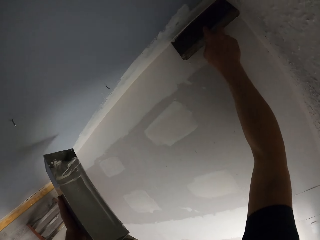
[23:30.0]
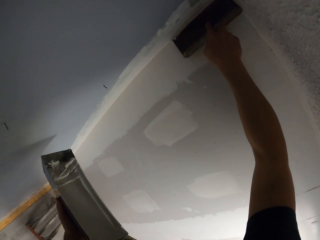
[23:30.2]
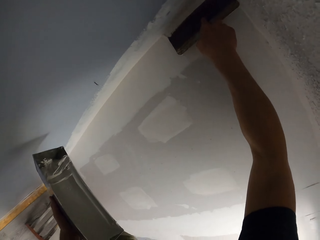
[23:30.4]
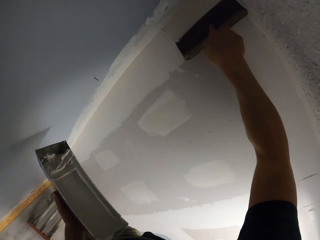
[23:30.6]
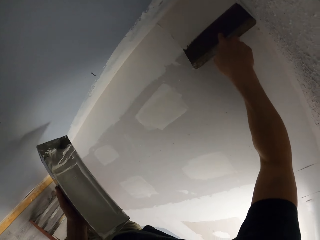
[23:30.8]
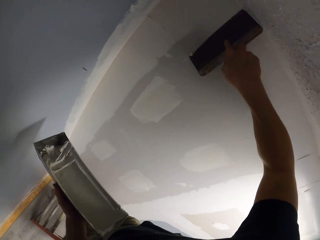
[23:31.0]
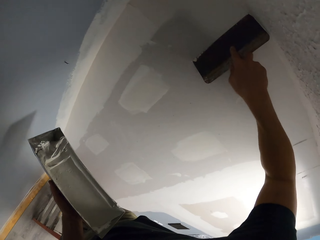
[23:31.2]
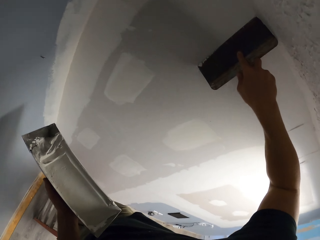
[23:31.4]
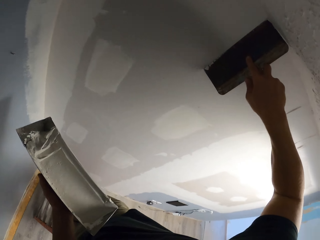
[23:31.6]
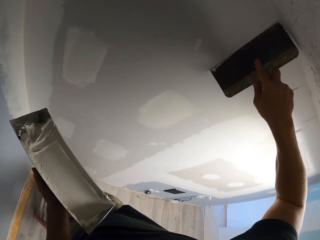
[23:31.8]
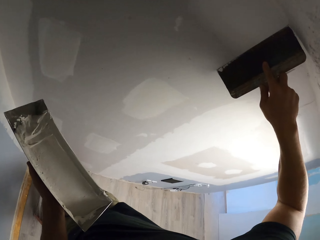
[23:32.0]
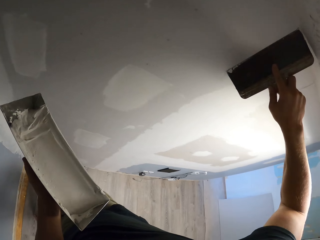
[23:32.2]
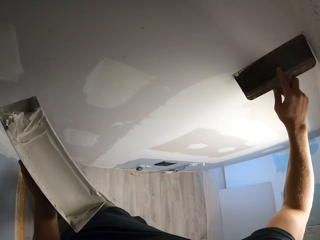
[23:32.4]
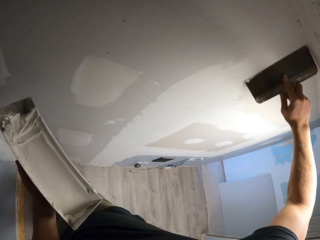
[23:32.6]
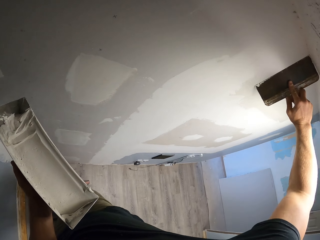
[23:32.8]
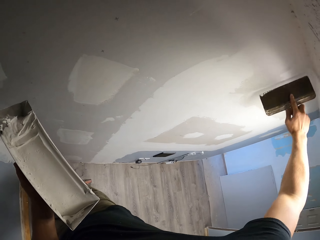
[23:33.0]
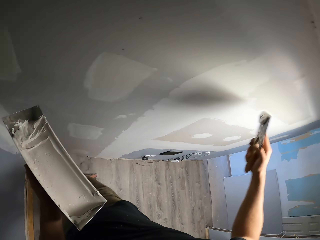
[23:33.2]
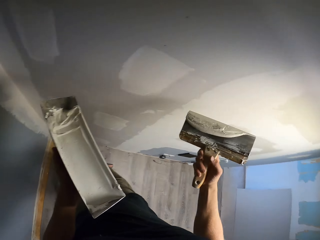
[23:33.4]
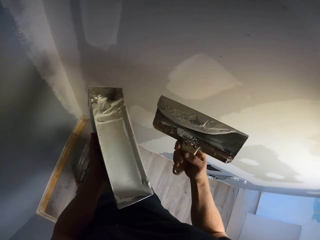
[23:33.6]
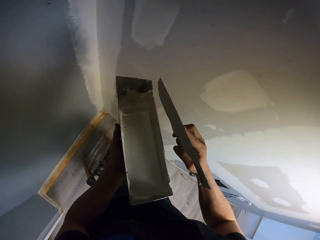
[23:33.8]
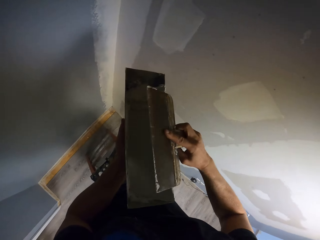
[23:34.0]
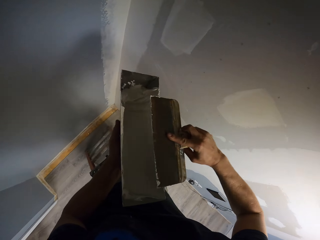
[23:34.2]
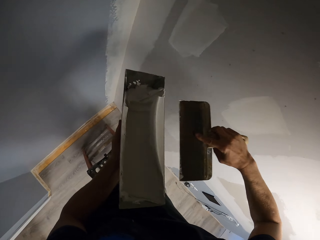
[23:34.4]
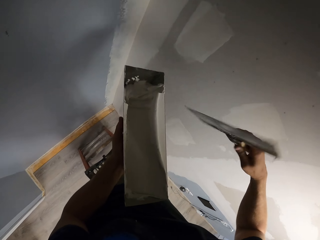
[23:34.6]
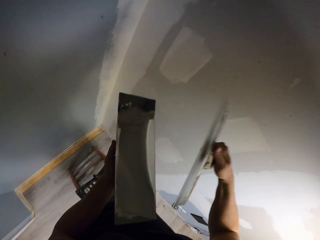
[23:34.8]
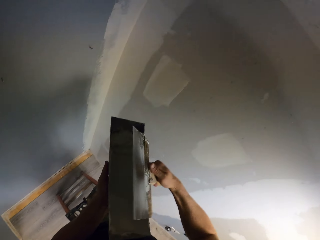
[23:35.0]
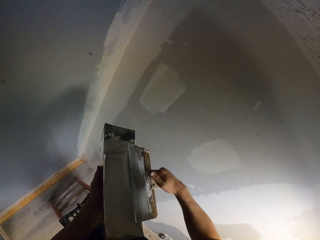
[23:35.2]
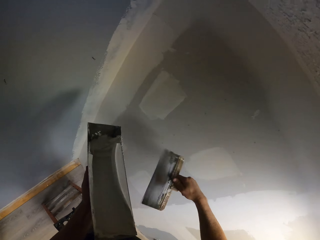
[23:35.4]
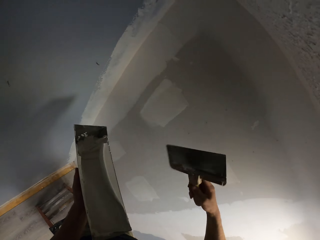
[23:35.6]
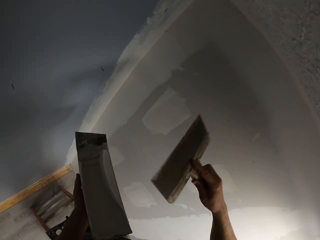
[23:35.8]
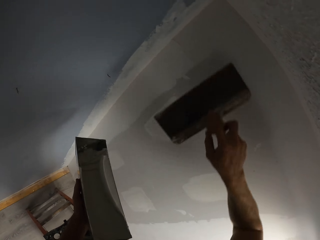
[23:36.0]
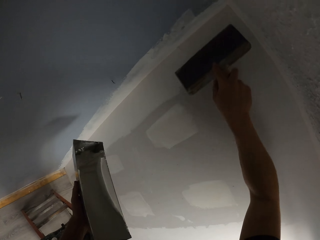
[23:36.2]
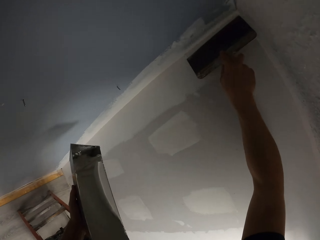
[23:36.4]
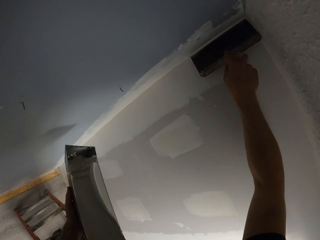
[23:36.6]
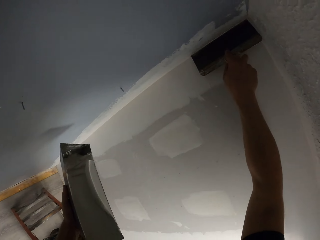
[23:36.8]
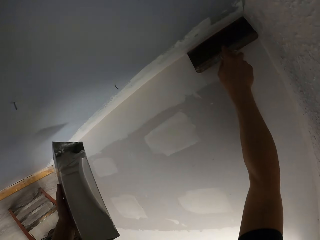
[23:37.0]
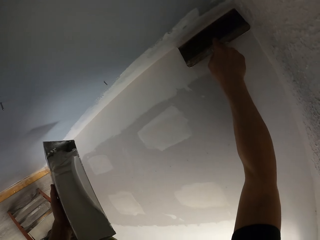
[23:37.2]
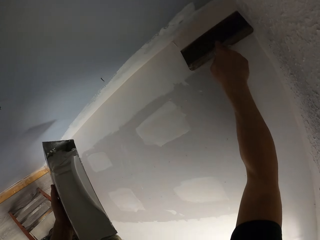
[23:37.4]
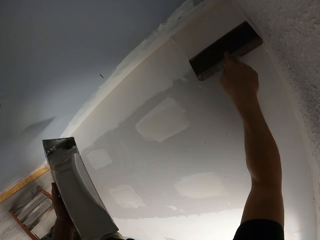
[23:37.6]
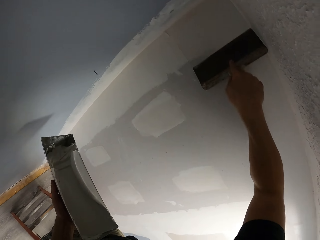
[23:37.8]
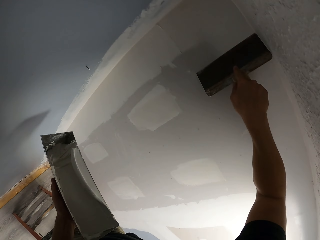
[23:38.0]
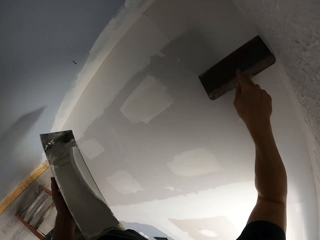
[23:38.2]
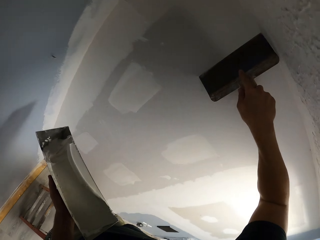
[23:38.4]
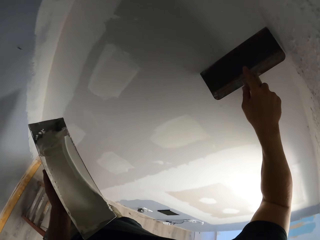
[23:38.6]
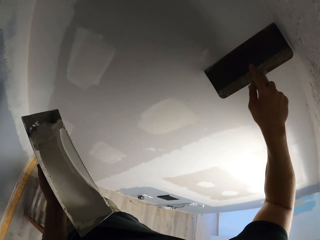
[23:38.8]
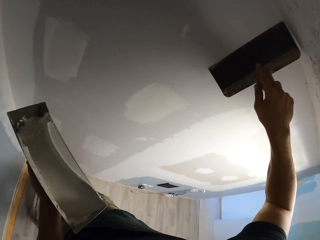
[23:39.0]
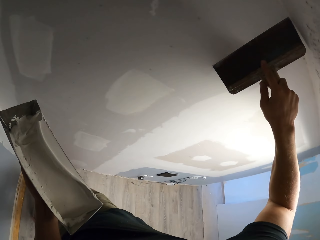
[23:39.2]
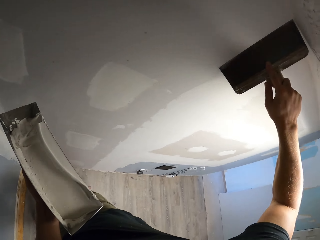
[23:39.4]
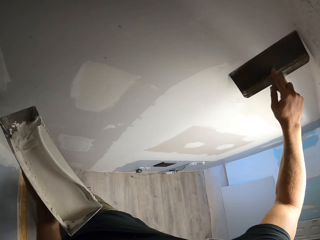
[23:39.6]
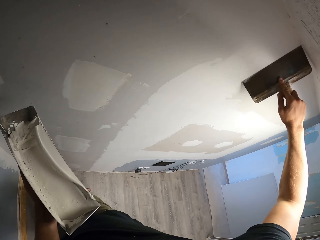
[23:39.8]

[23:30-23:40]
The camera wearer paints the wall with the brush. They wipe the brush on the trough. They wipe paint in the container again. They paint the wall with the brush.

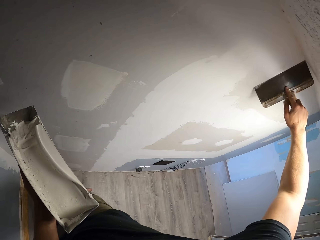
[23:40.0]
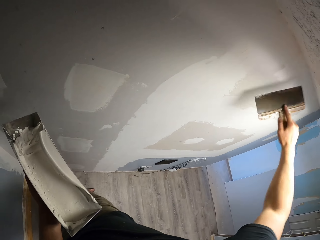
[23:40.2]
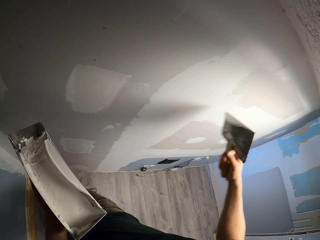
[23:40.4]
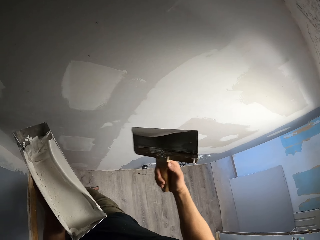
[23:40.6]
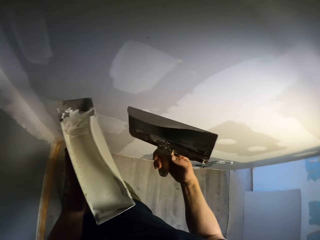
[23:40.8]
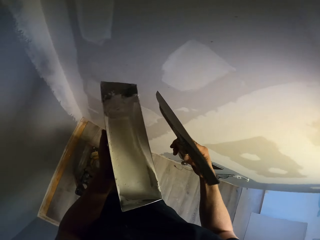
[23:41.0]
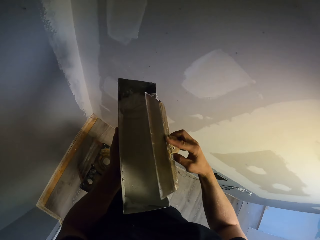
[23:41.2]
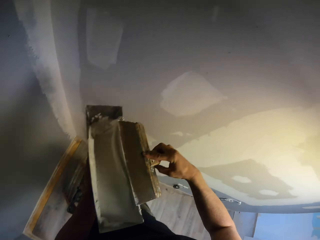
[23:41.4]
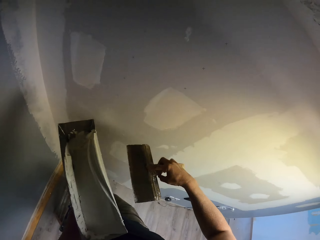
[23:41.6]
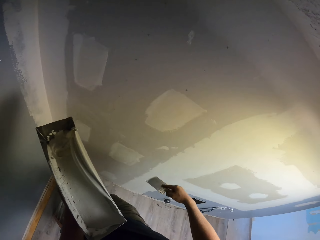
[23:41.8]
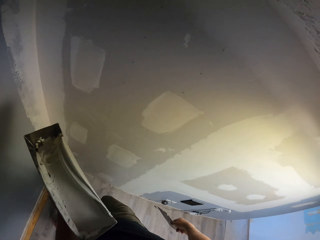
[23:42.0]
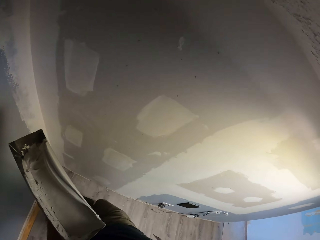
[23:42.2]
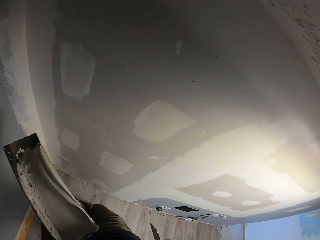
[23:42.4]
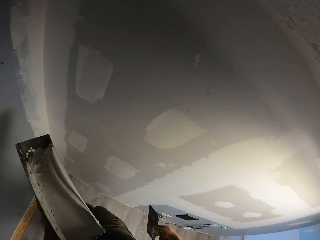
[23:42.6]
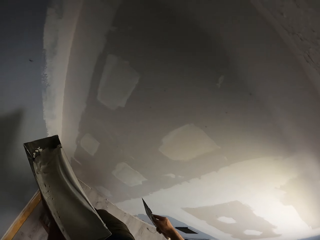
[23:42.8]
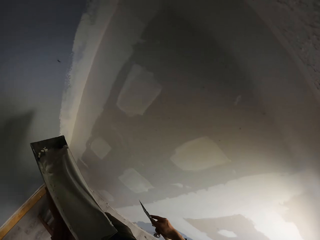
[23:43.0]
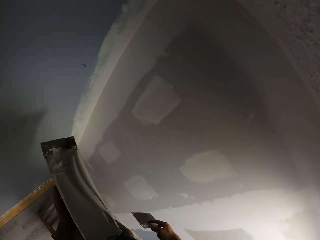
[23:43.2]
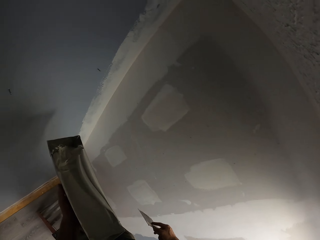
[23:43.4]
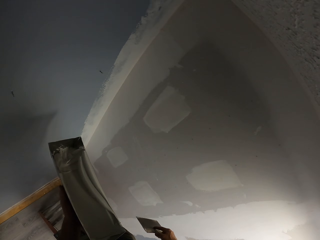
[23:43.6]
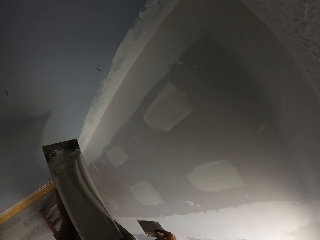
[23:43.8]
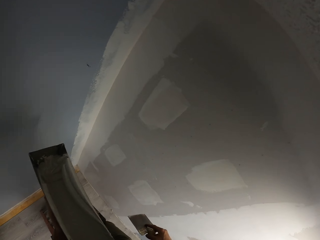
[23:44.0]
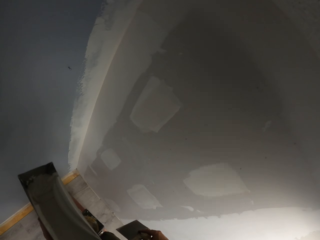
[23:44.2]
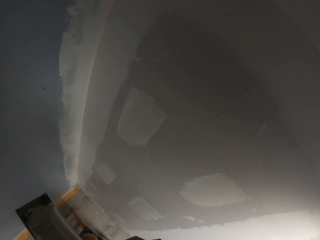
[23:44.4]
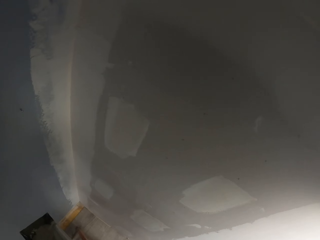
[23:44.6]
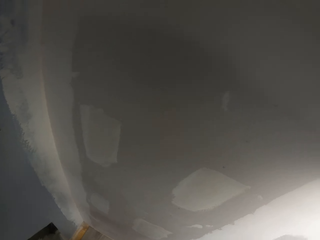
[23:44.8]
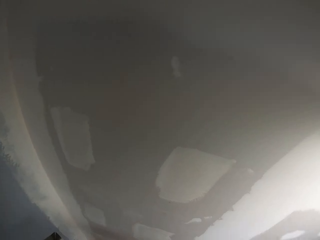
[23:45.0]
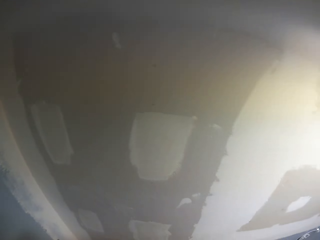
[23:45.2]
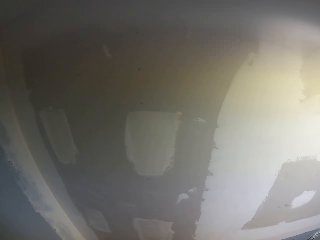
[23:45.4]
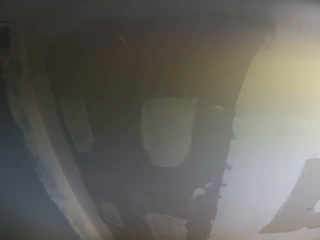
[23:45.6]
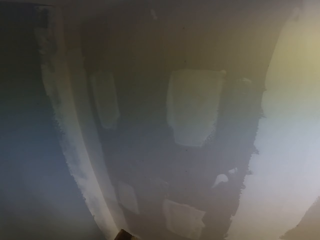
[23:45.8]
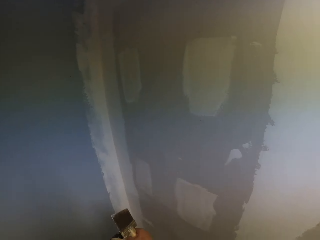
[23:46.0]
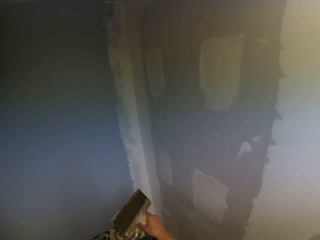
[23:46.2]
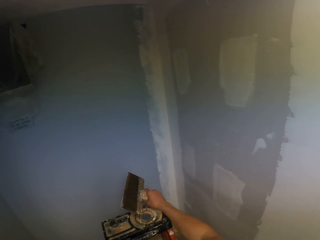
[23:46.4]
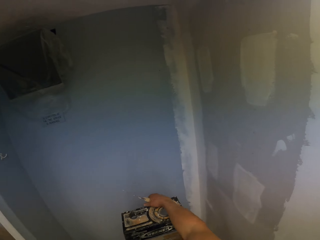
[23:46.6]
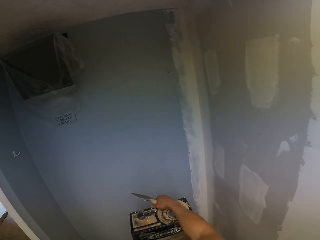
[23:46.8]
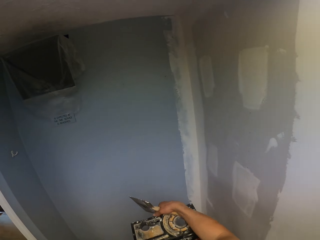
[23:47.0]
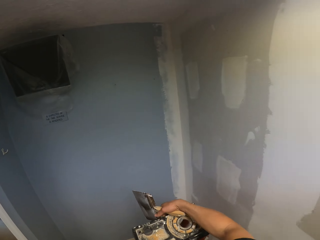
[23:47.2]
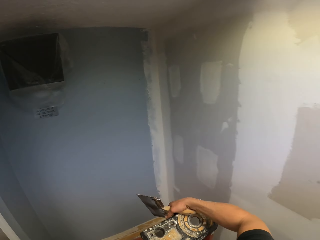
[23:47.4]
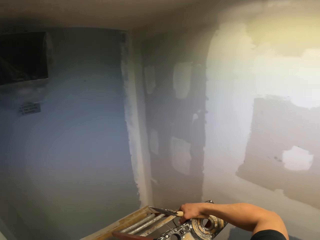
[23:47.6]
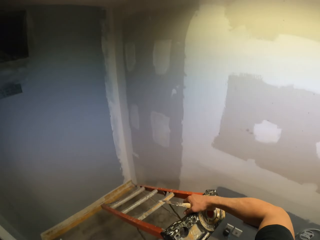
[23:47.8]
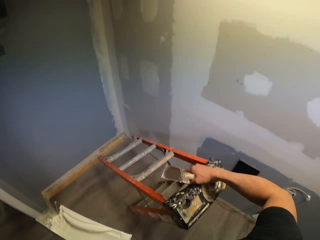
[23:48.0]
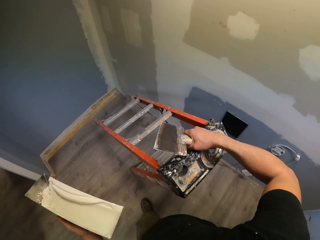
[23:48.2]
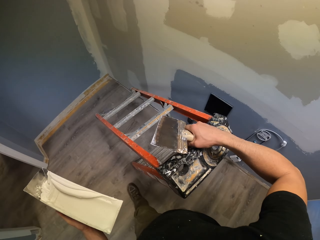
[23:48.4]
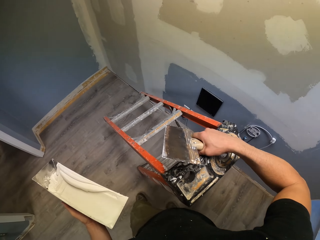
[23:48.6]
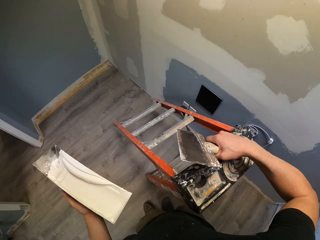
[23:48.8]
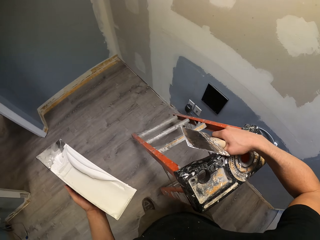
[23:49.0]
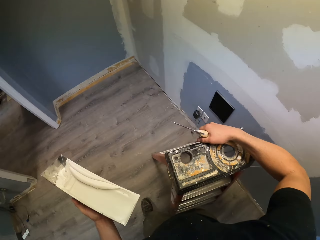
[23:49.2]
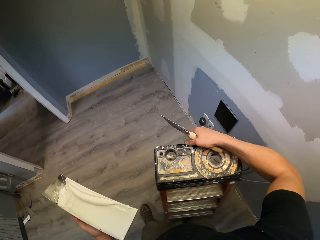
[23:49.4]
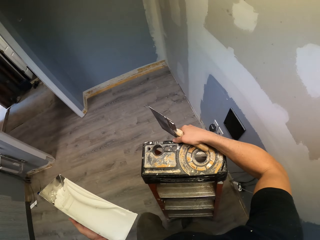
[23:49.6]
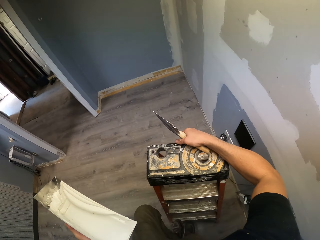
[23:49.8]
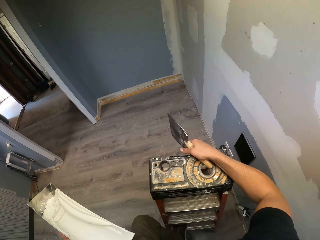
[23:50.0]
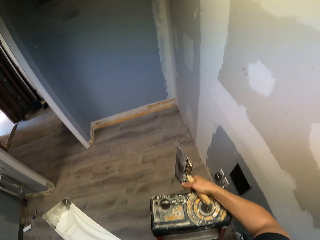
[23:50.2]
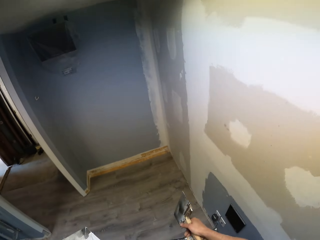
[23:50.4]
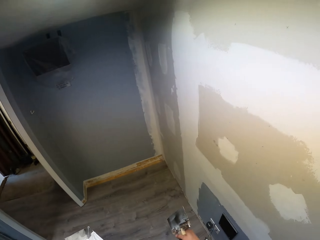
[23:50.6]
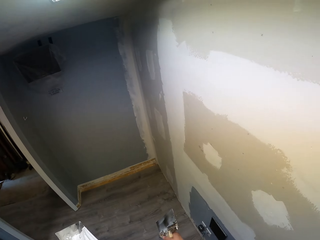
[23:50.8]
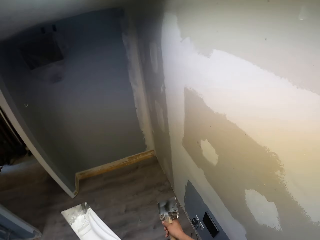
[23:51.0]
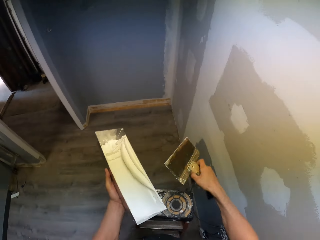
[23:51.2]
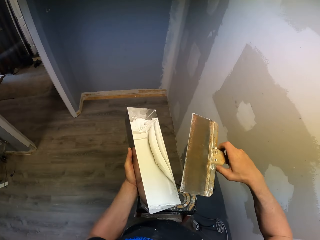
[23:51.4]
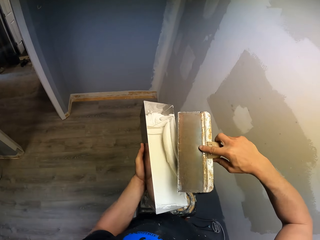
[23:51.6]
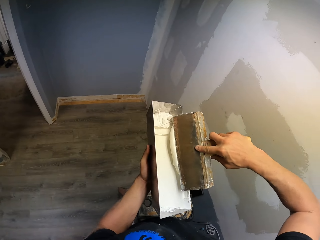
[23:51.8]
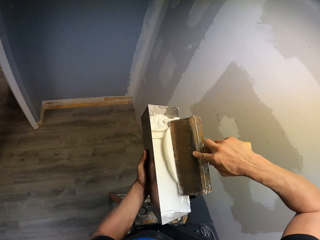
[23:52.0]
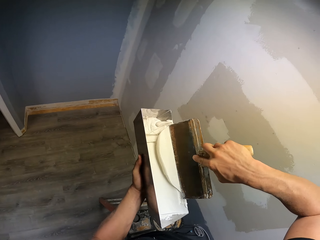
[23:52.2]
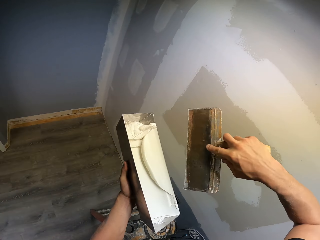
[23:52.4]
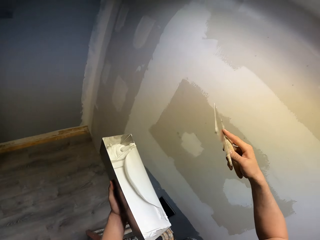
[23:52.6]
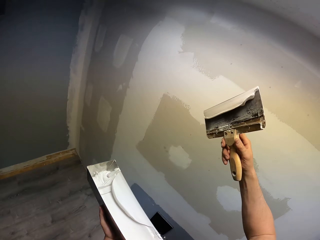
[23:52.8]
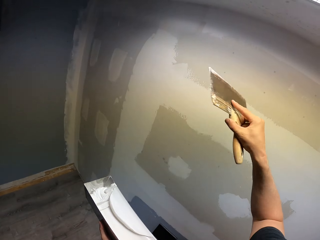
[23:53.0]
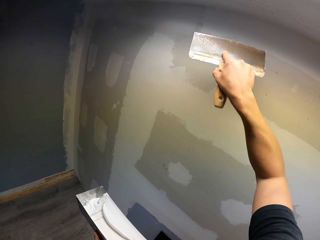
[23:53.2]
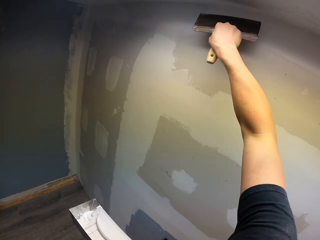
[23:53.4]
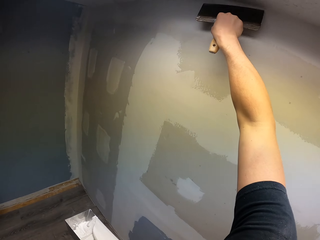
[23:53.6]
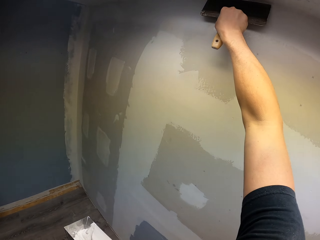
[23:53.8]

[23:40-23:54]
The camera wearer wipes the brush on the trough. They walk. They push the ladder. They collect the paint on the trough. They wipe paint in the container.
